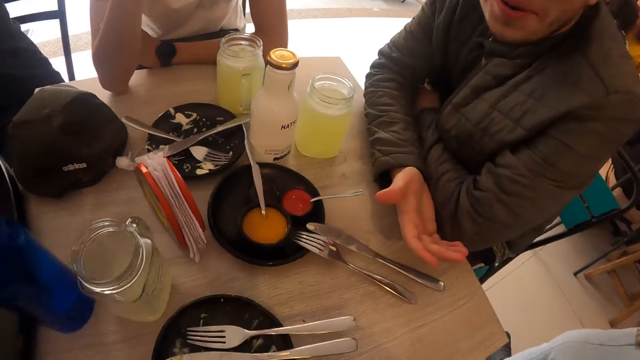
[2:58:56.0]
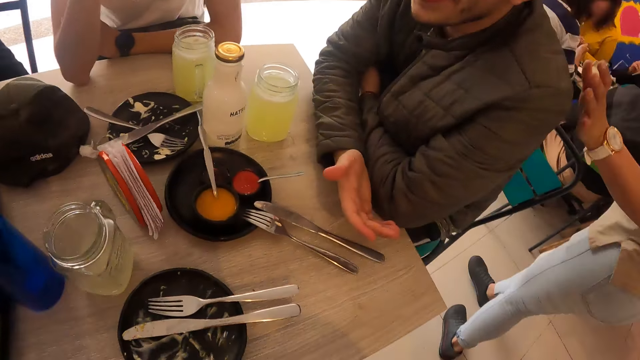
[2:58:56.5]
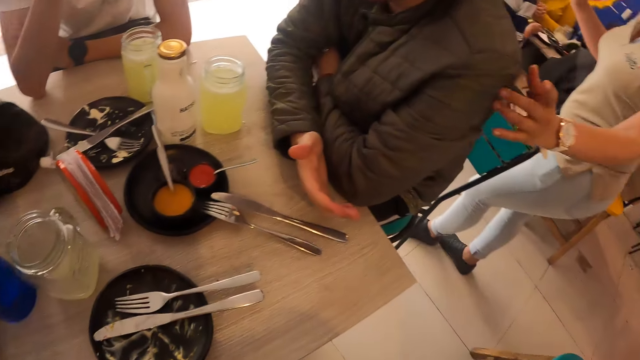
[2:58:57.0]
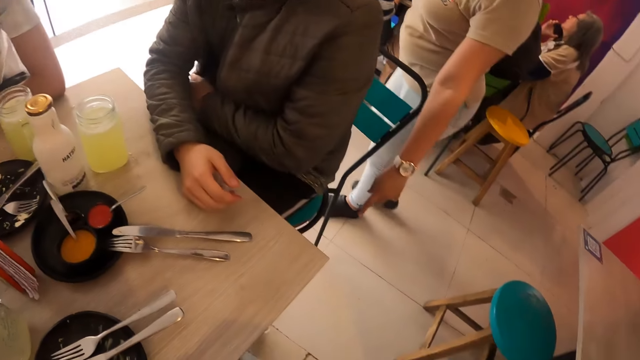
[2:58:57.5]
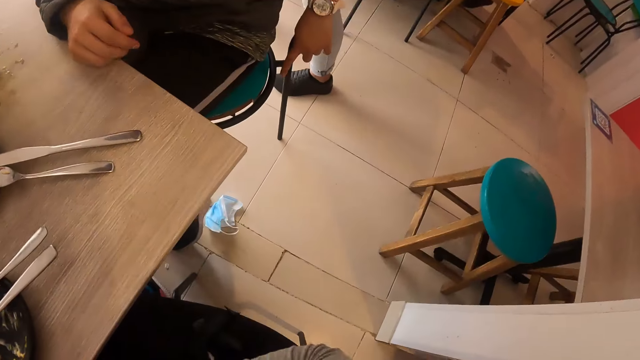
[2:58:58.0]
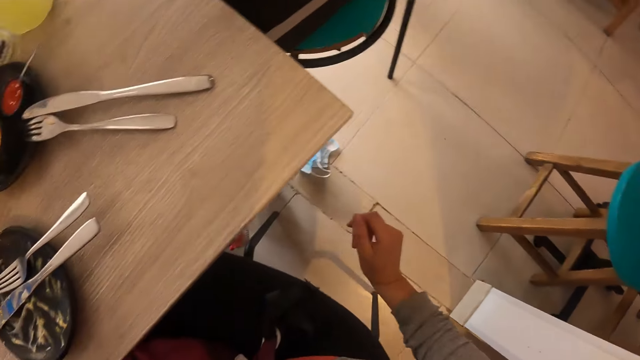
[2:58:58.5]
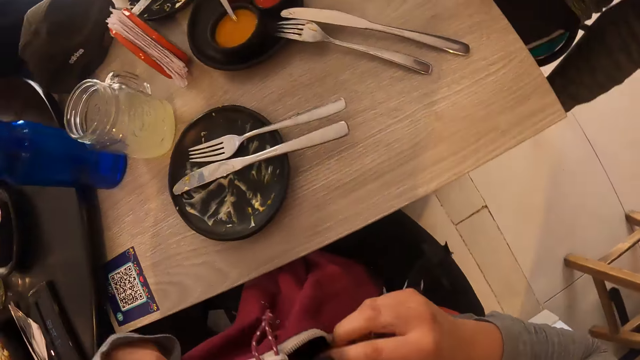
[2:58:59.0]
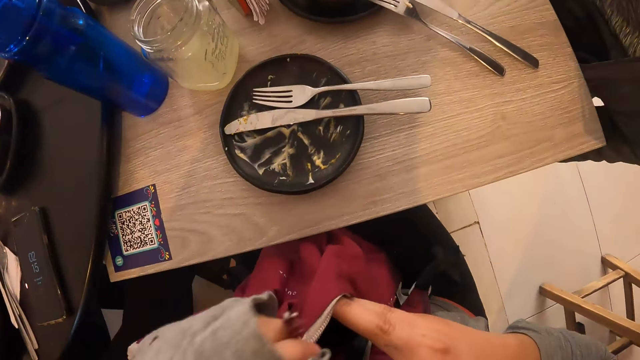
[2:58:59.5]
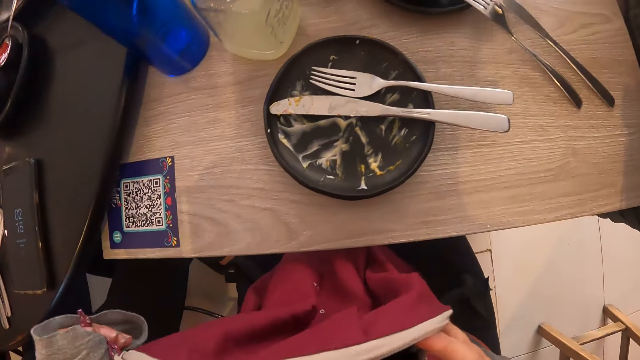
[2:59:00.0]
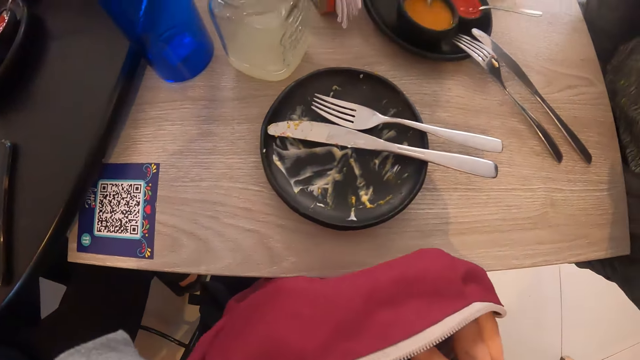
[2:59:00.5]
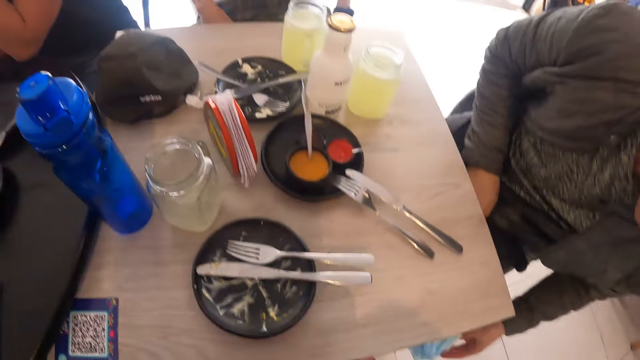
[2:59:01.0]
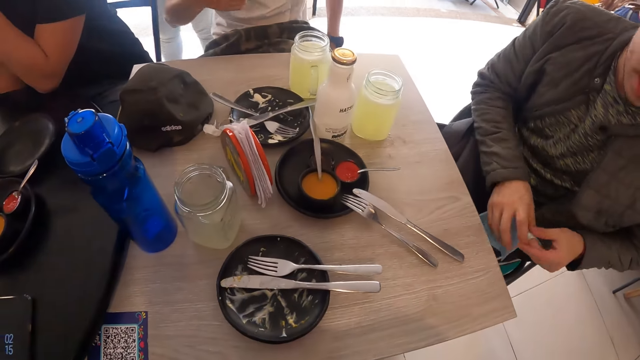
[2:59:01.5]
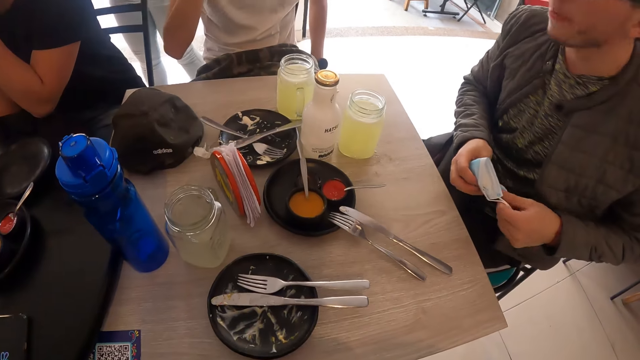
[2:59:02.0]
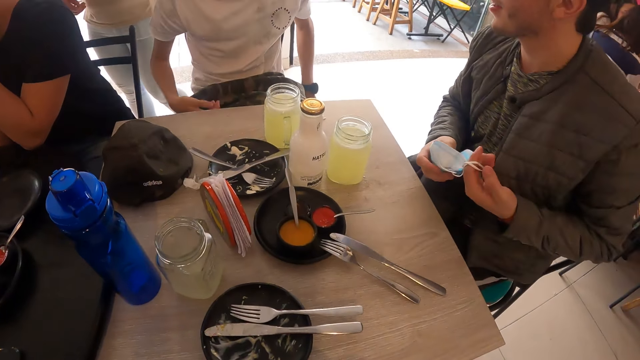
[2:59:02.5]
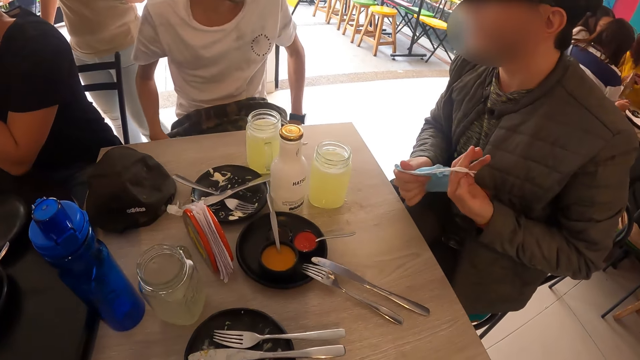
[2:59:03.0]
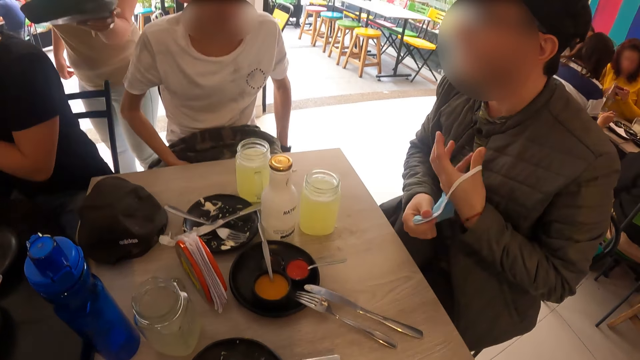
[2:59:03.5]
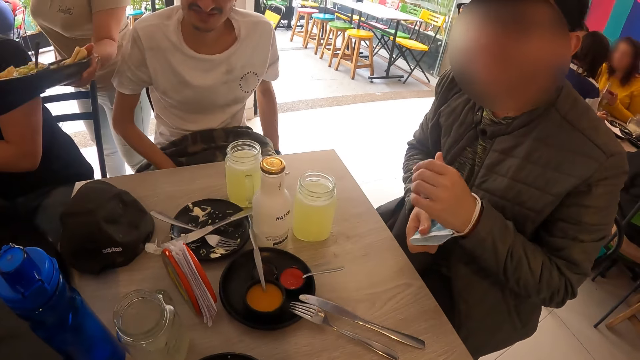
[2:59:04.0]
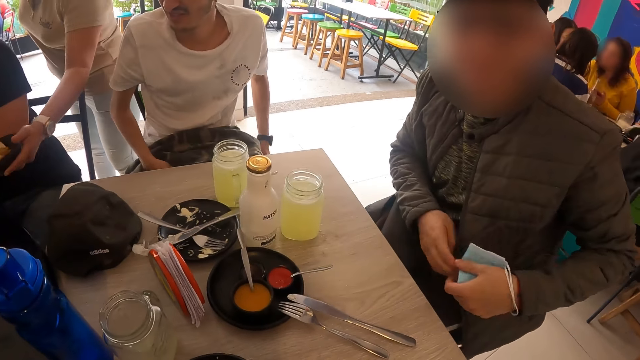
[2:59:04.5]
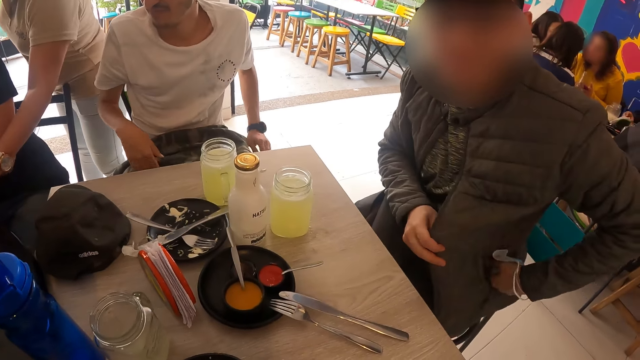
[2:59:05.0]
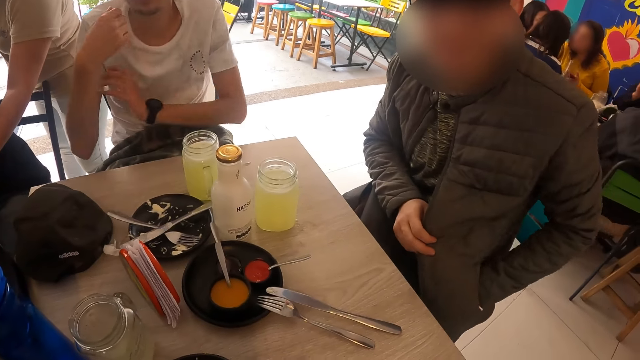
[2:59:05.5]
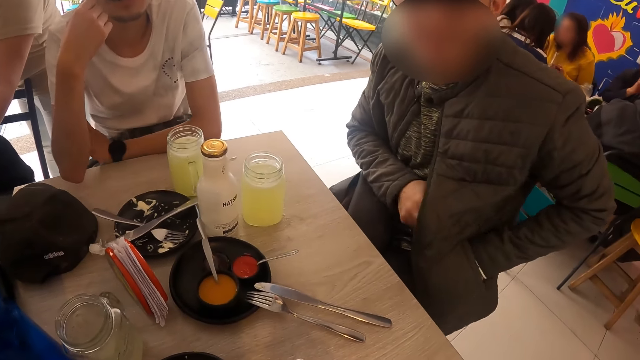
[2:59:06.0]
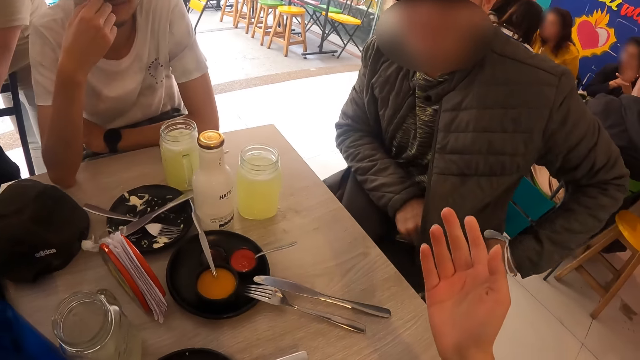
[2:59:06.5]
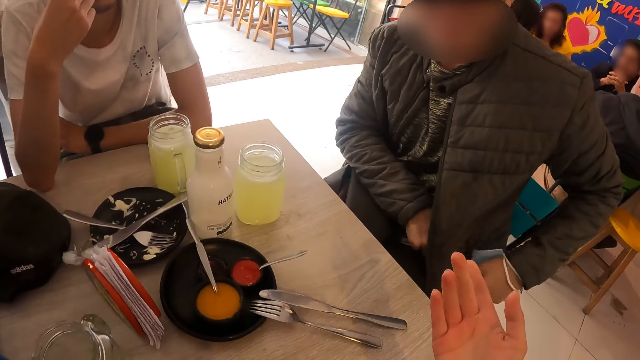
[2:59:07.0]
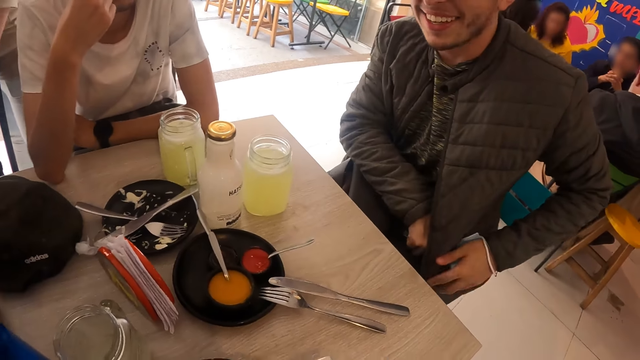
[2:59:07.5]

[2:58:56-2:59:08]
The camera wearer looks around. A waiter taps a man with her left hand. She points her left hand towards the floor. The camera wearer unzips a bag on her thigh with her left hand. She holds the bag. The man picks up a nose mask from the floor with his left hand. He holds the nose mask with both hands. He wears the nose mask on his left hand with his right hand. The waiter holds a plate of tacos in her left hand. The man puts his left hand into his jacket's pocket. He brings his left hand out of his jacket's pocket.

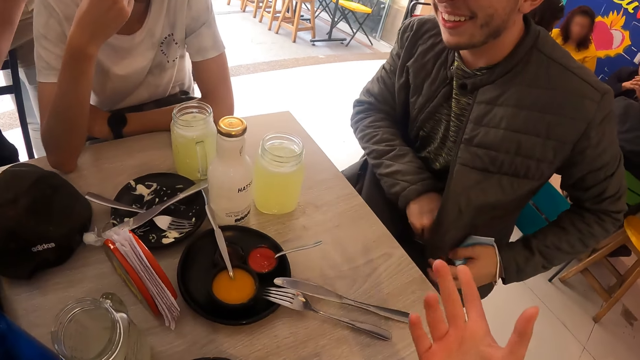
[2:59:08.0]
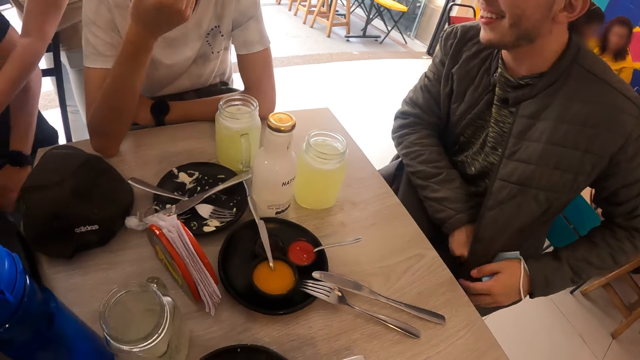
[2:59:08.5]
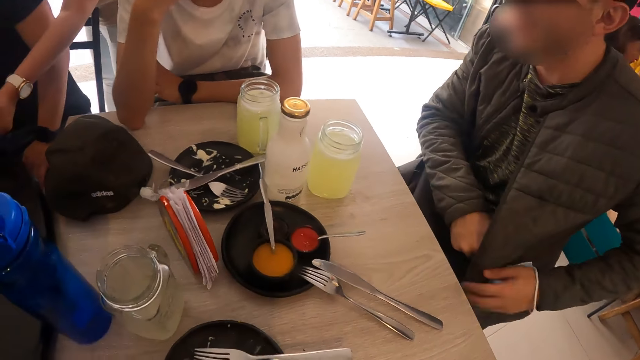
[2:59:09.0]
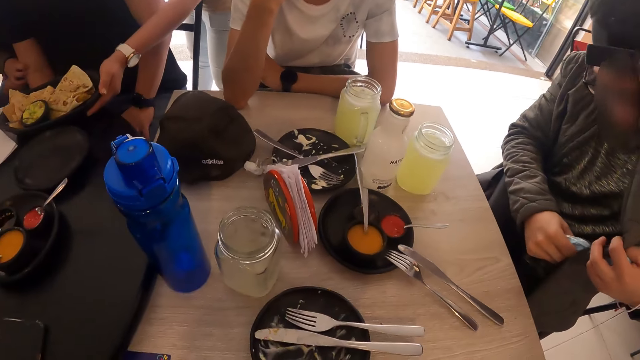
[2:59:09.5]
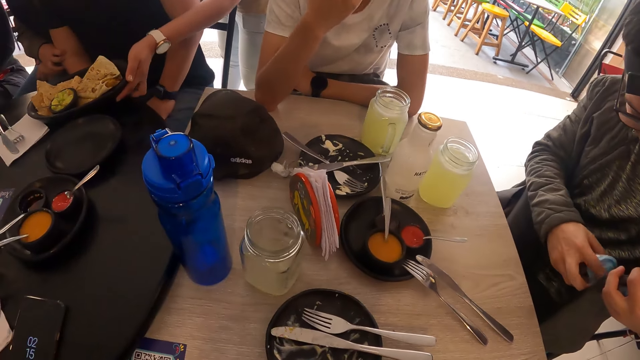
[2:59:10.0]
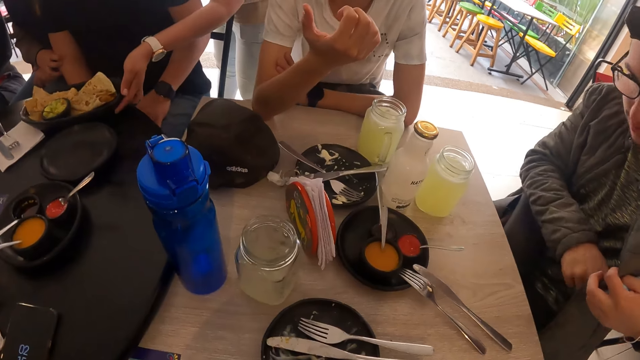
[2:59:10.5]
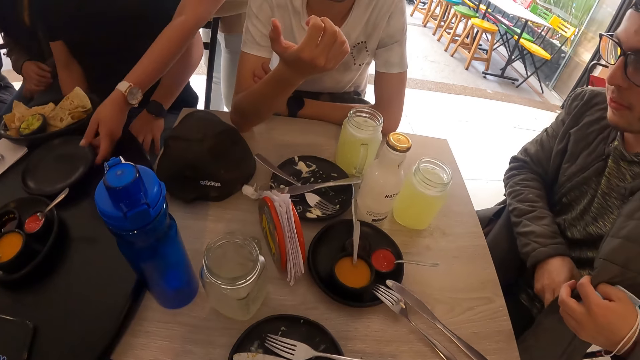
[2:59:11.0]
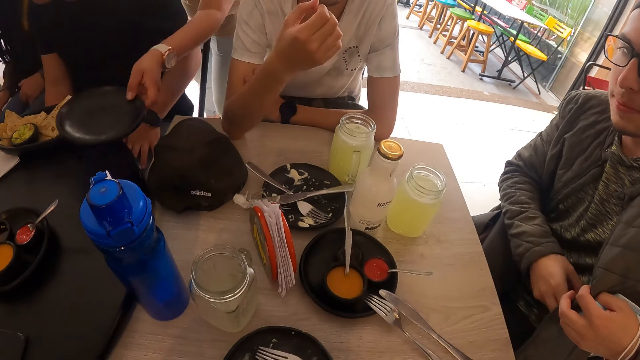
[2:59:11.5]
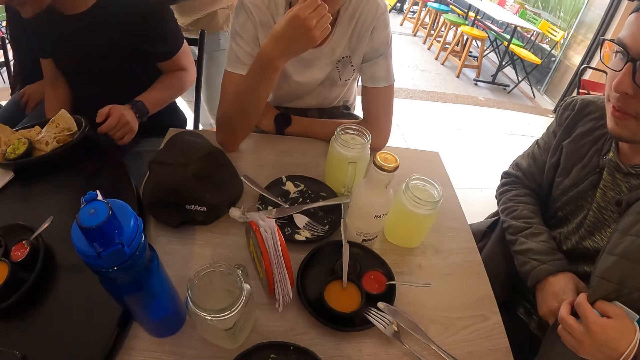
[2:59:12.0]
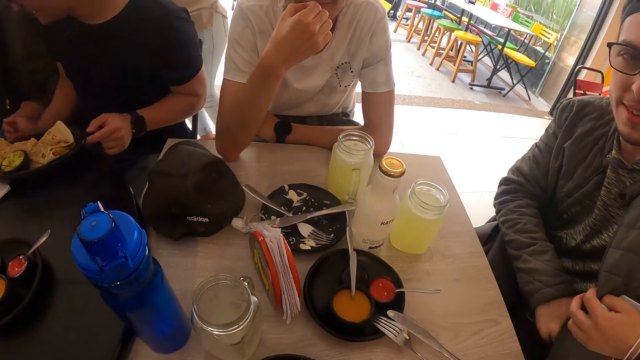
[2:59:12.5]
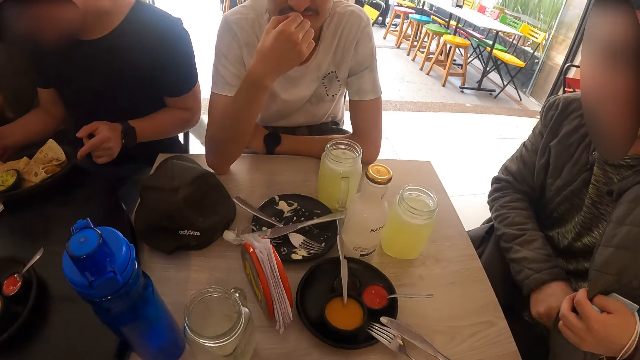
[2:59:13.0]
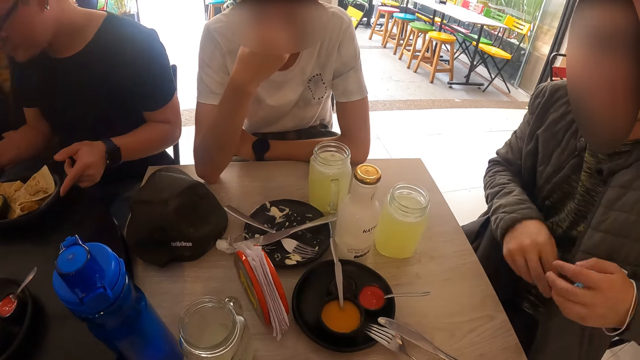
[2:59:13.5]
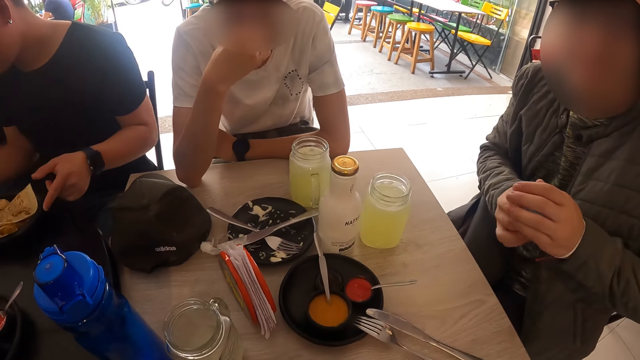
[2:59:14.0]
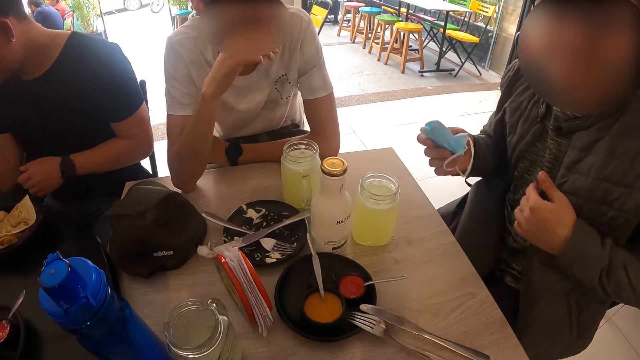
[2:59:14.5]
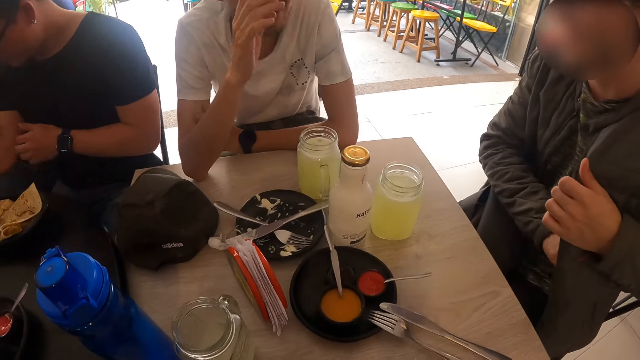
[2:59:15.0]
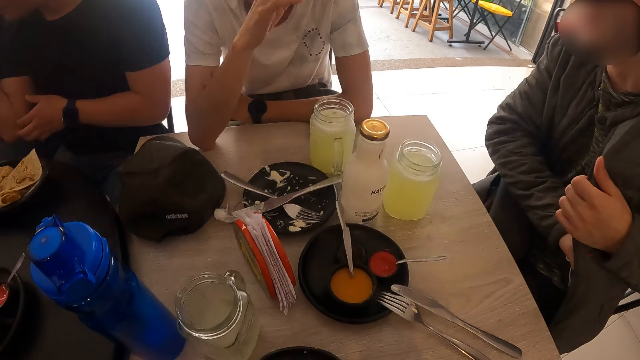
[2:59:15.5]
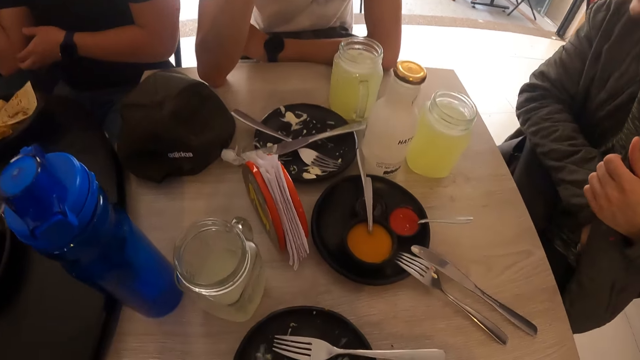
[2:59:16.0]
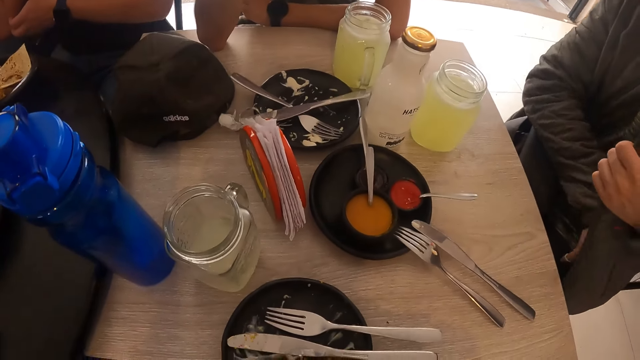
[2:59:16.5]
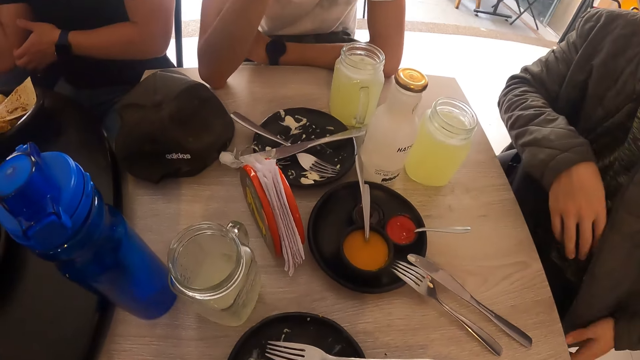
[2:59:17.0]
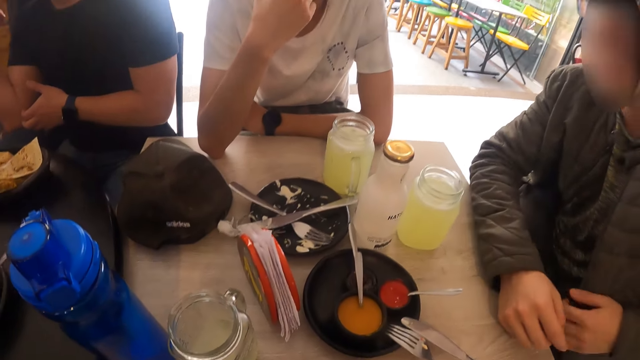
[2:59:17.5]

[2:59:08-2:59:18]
The camera wearer demonstrates with his hand. A waiter places the plate of tacos in her left hand on the table. A man brings a nose mask out of his jacket's pocket with his right hand. He puts the nose mask in his right hand into his jacket's pocket. Another man demonstrates with his hand. The waiter takes a plate from the table with her left hand. The first man puts hands in the pocket. He removes the nose mask from his left hand with his right hand. He puts the nose mask in his right hand into his jacket's pocket. The camera wearer looks around.
